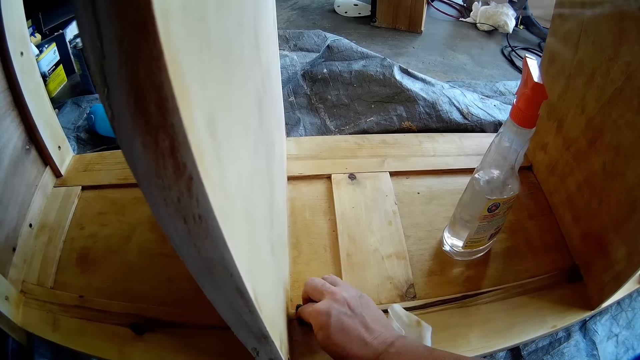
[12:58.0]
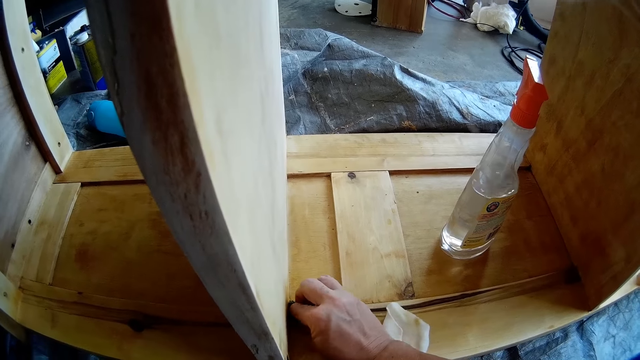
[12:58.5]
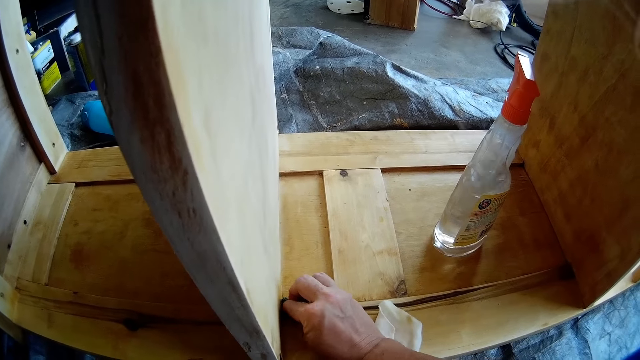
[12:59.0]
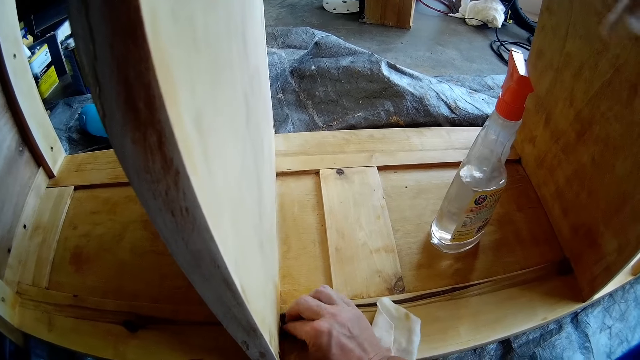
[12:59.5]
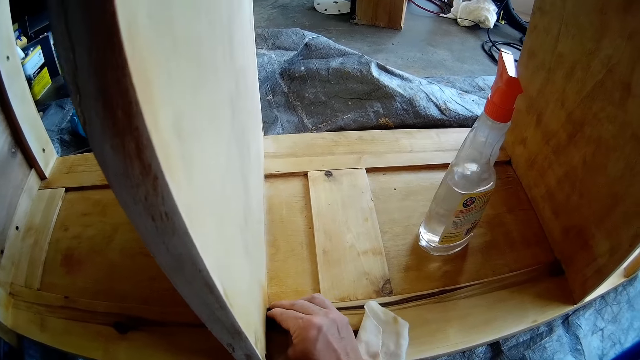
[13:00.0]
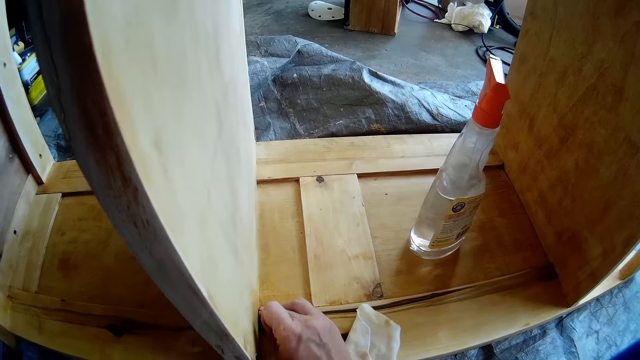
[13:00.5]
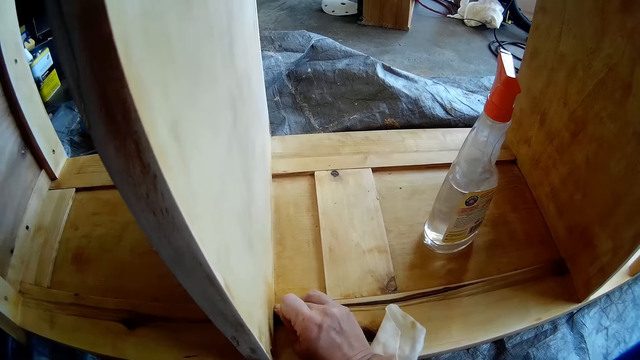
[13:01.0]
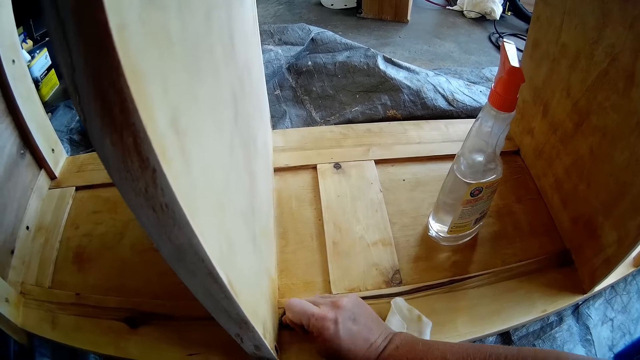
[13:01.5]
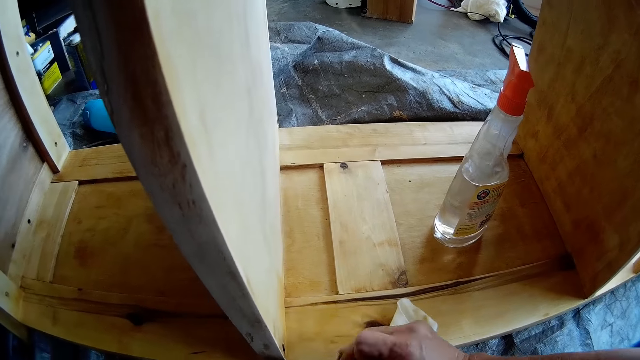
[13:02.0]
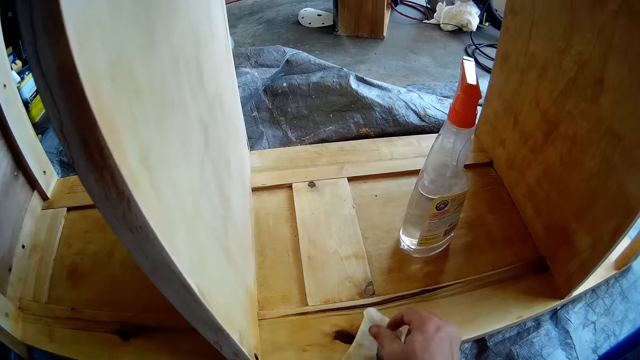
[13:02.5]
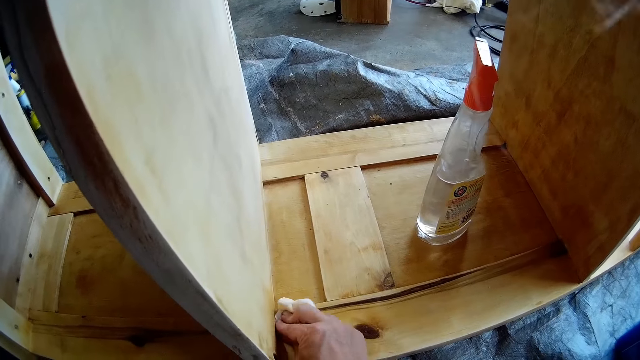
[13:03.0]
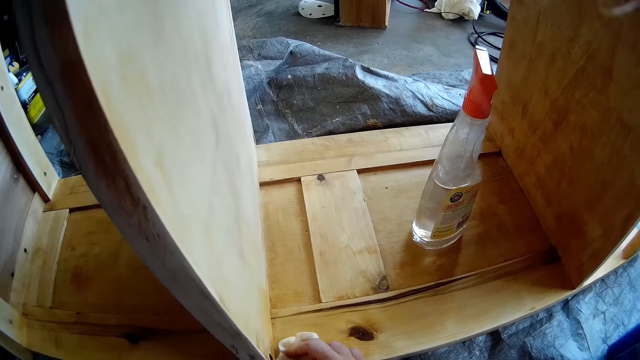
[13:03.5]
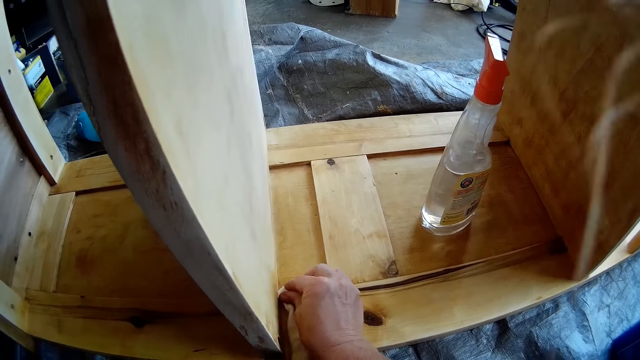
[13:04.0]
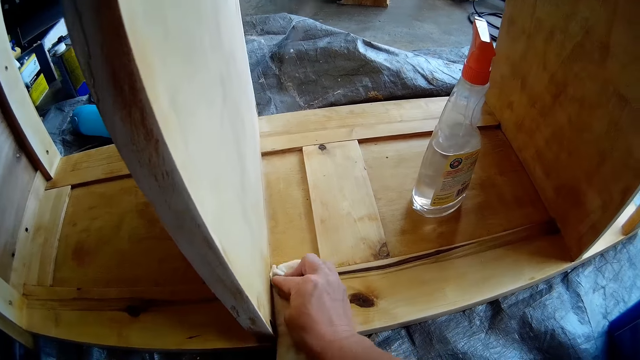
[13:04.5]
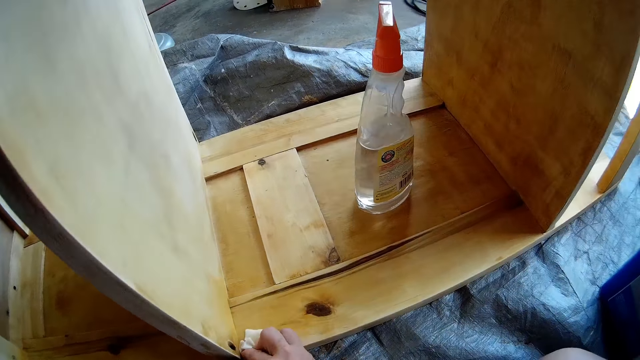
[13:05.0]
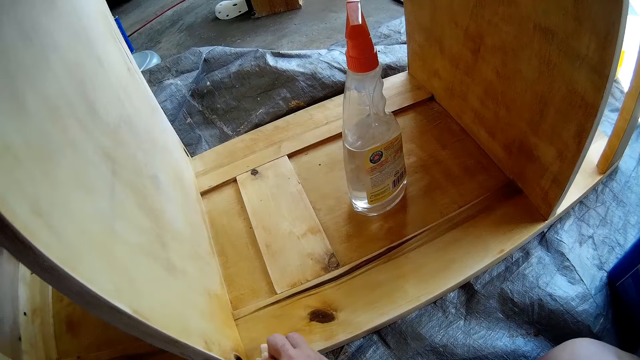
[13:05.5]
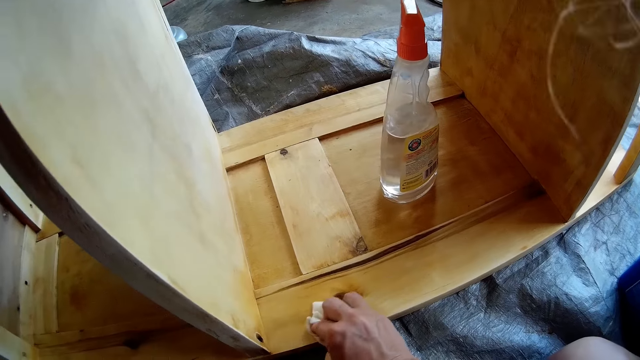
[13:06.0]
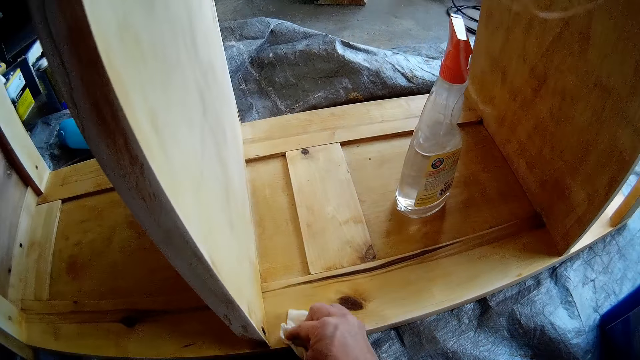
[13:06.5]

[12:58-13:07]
The camera wearer drops the sandpaper on the floor with his right hand. He drops the sandpaper on the floor again. He picks the cloth on the shelf with his right hand. He cleans the shelf with the cloth in his right hand.

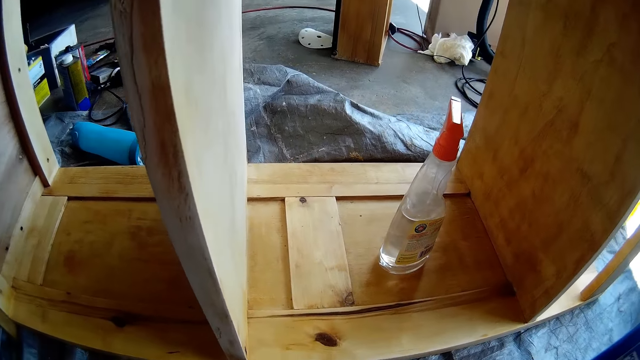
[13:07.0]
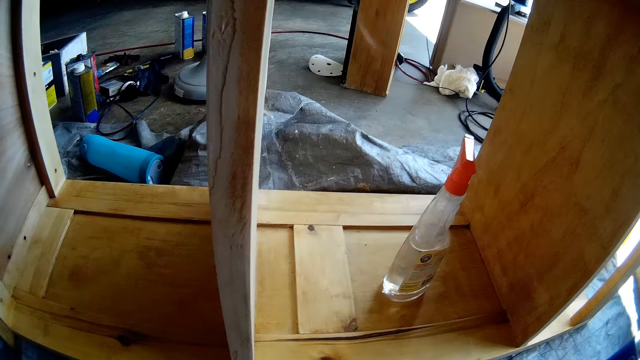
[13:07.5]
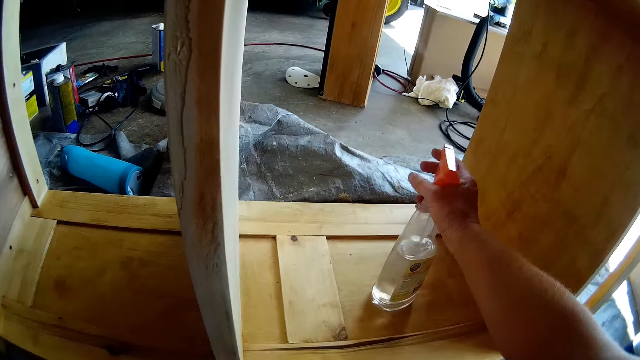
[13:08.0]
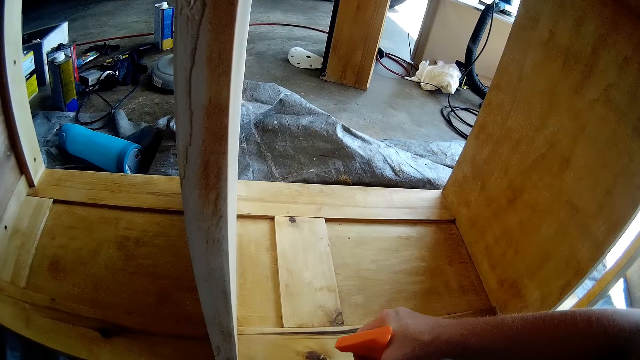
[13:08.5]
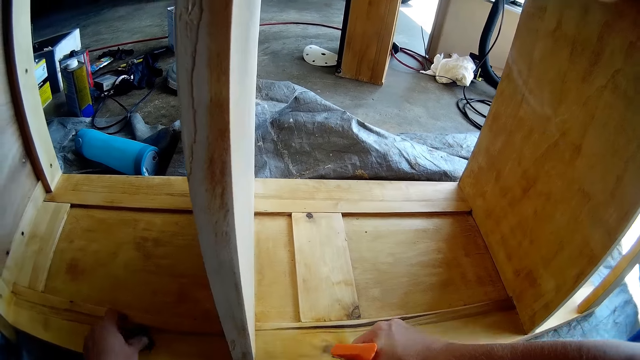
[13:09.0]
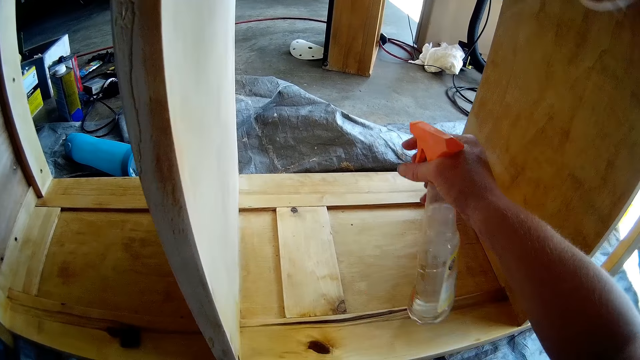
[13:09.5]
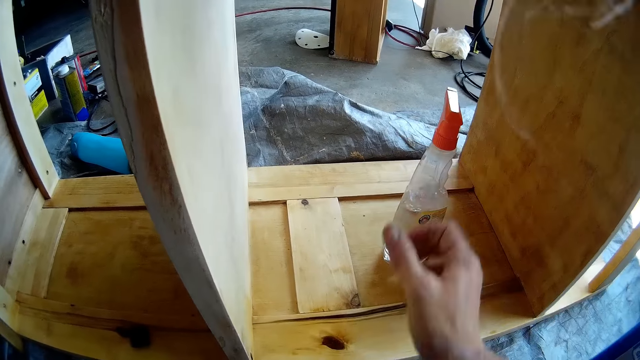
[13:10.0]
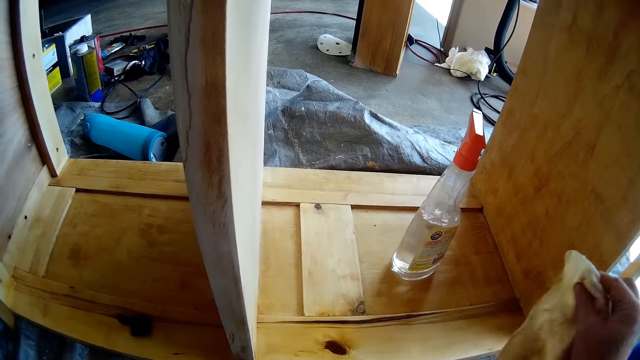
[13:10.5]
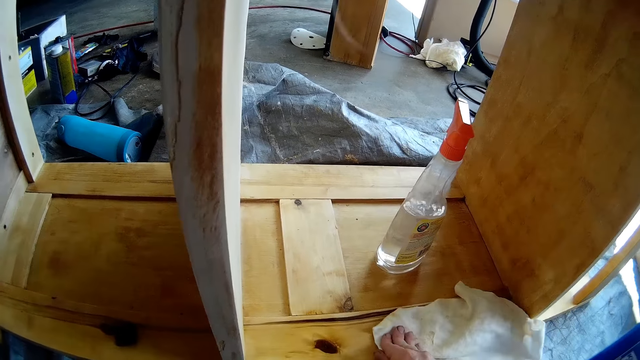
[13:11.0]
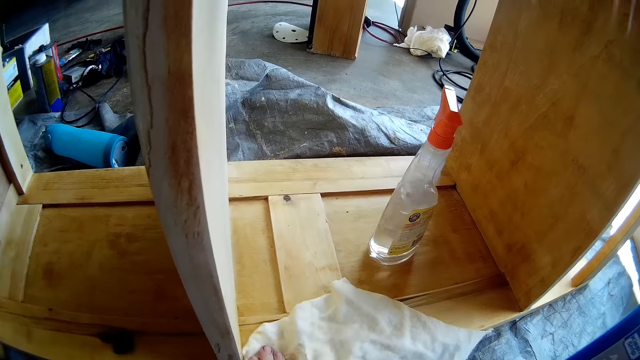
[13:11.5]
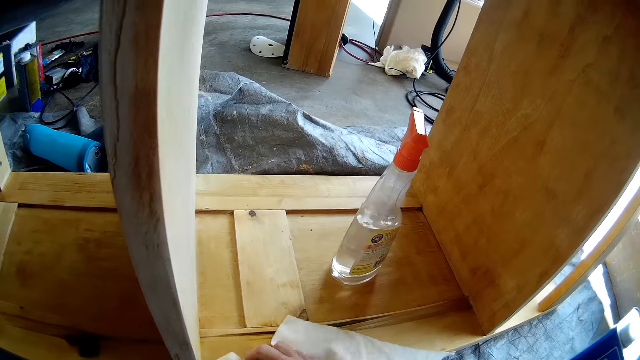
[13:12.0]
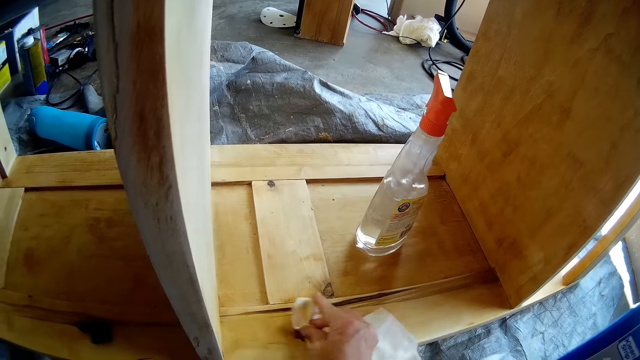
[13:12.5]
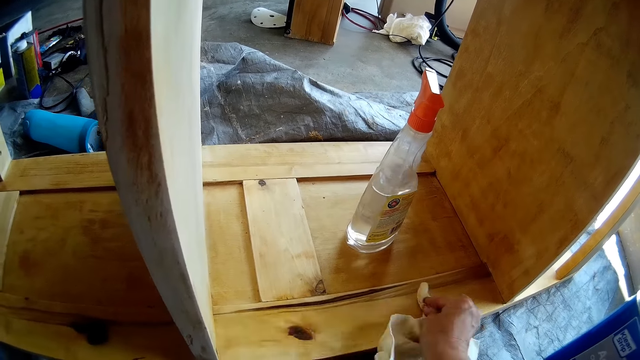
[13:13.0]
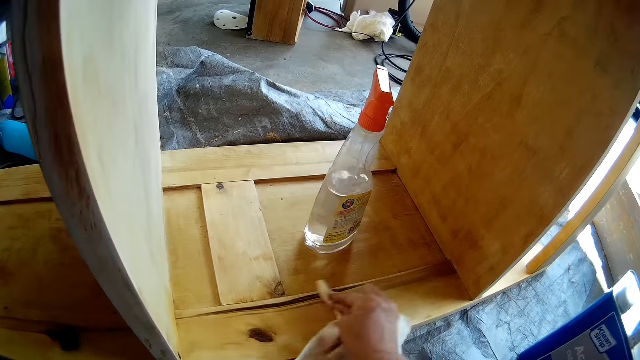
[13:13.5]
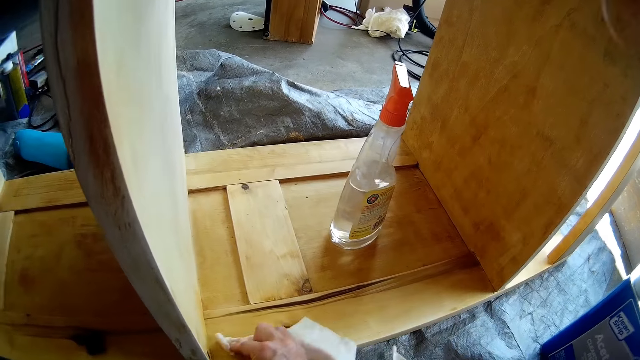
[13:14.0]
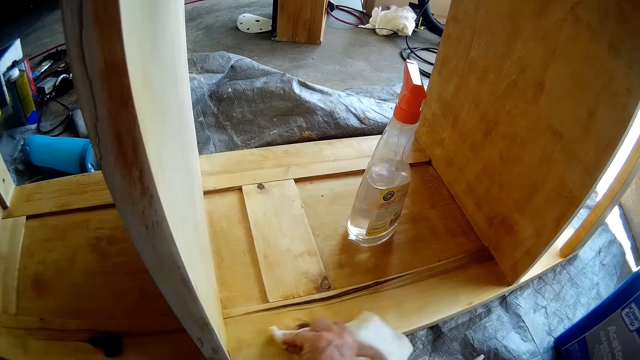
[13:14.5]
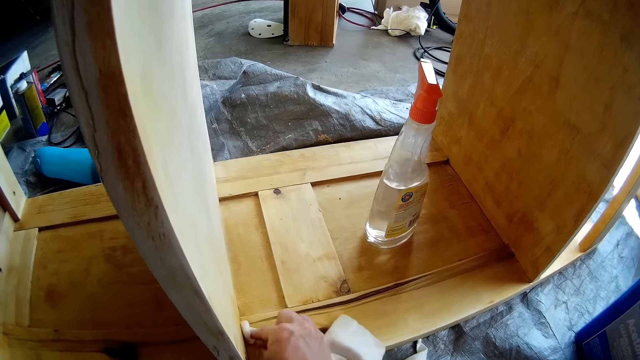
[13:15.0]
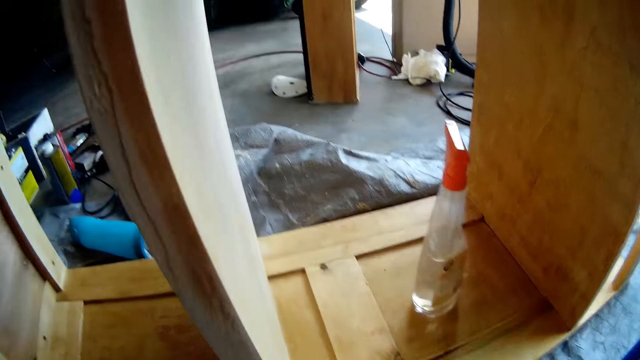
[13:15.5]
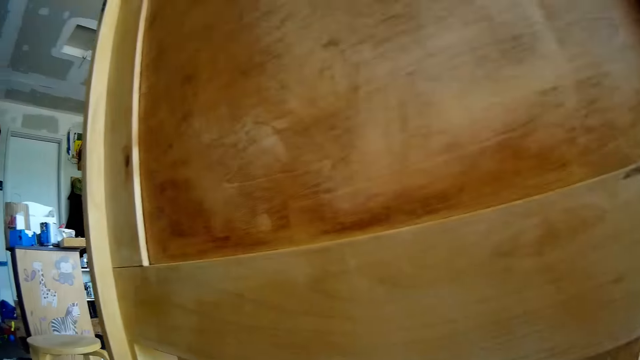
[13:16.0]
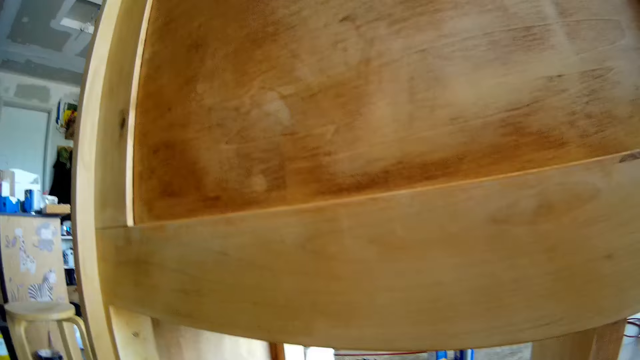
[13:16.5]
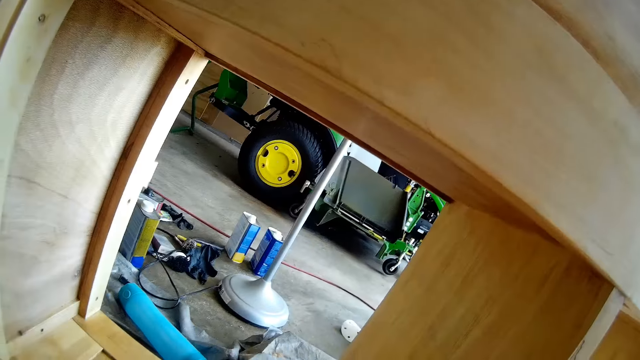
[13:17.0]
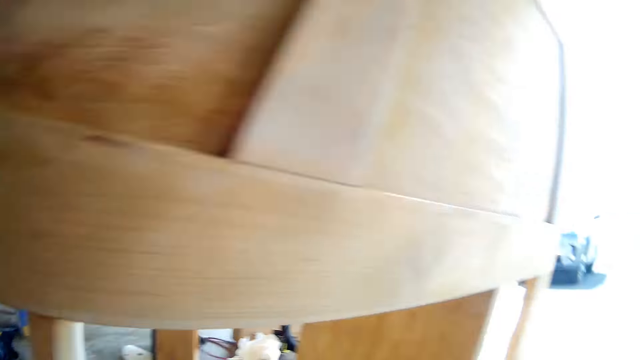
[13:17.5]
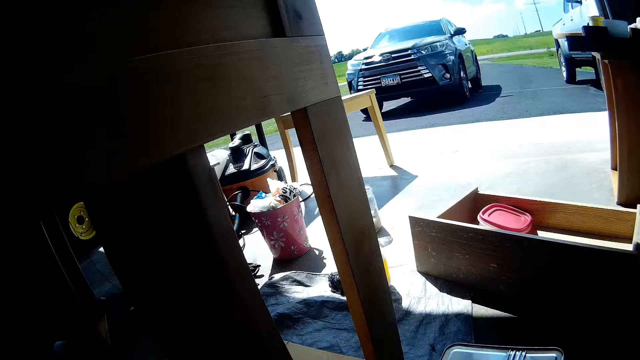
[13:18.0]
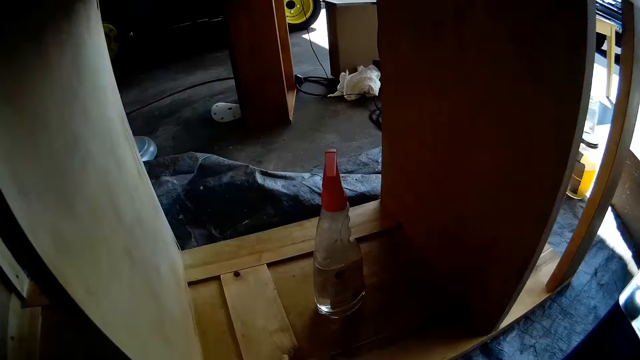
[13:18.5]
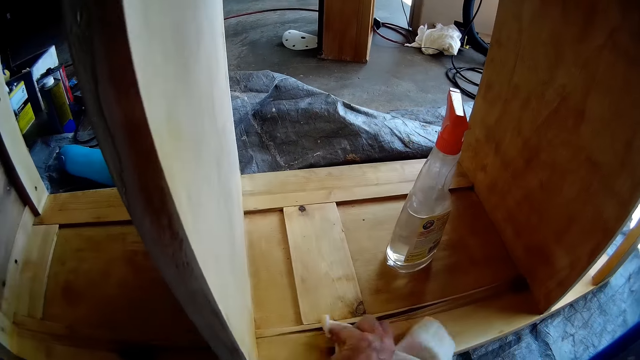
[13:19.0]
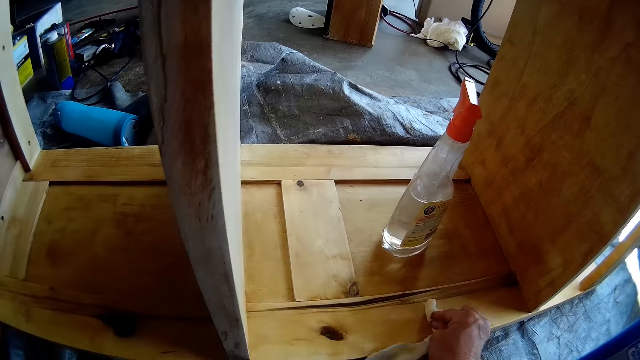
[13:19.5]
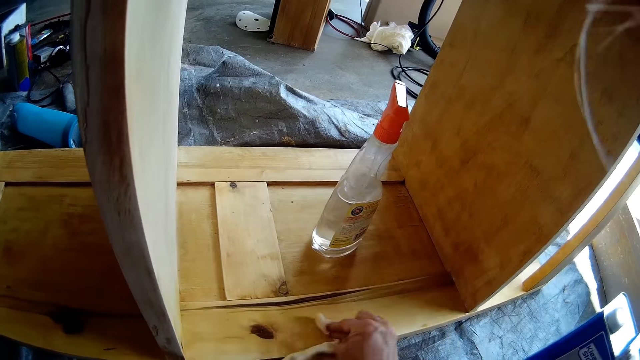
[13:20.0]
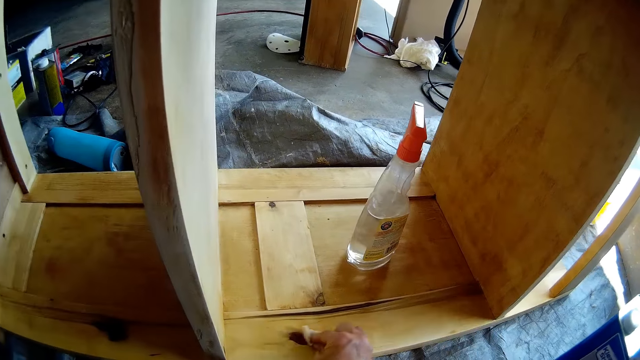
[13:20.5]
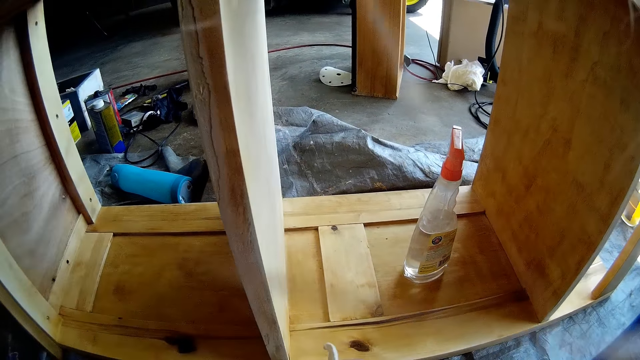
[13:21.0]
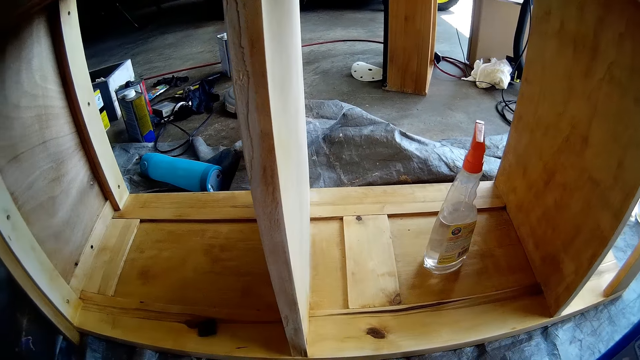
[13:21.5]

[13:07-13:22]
The camera wearer picks the spray bottle from the shelf with his right hand. He sprays the shelf with the liquid in the bottle with his right hand. He drops the bottle on the shelf with his right hand. He cleans the shelf with the cloth in his right hand. He stares at the room. He dries up the wood with the cloth.
